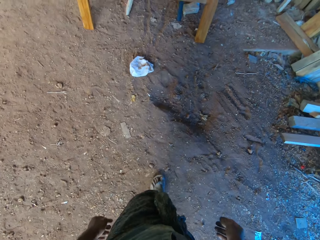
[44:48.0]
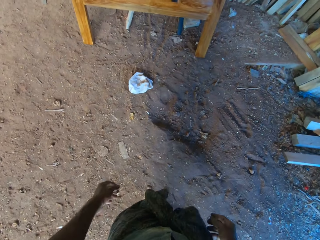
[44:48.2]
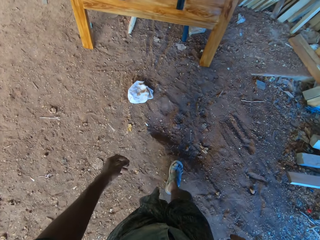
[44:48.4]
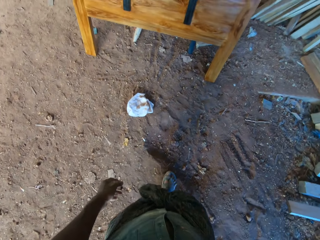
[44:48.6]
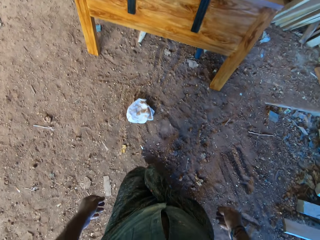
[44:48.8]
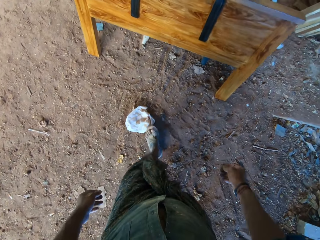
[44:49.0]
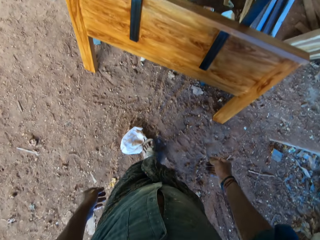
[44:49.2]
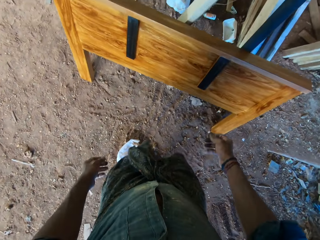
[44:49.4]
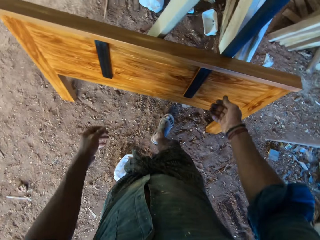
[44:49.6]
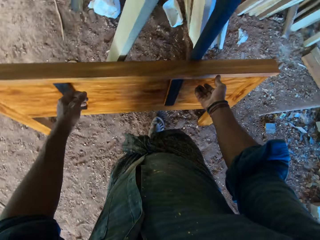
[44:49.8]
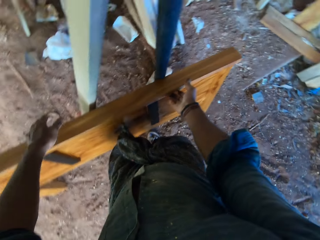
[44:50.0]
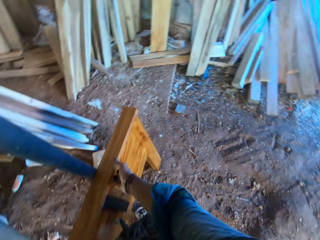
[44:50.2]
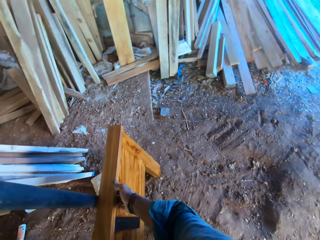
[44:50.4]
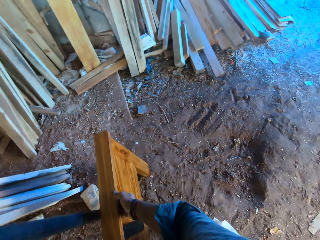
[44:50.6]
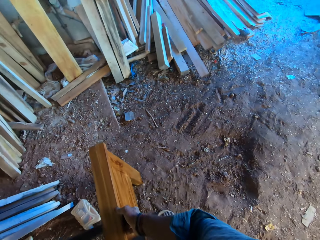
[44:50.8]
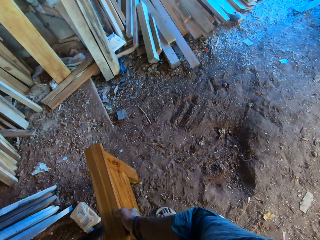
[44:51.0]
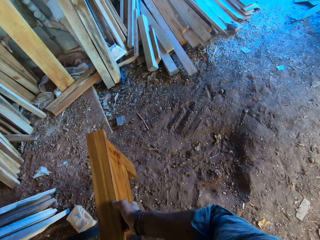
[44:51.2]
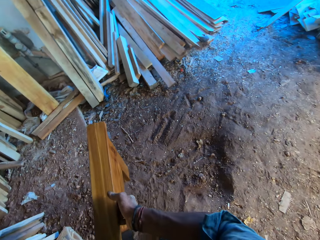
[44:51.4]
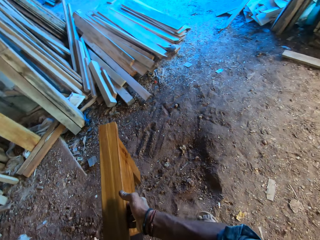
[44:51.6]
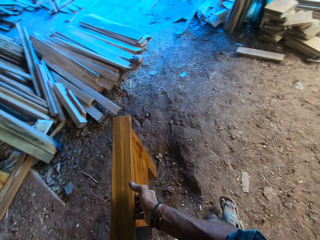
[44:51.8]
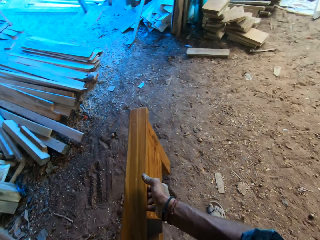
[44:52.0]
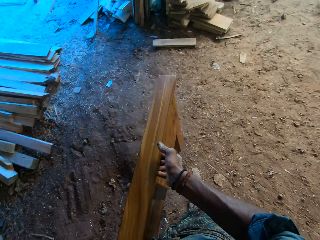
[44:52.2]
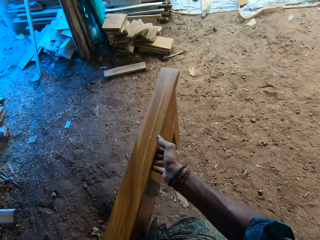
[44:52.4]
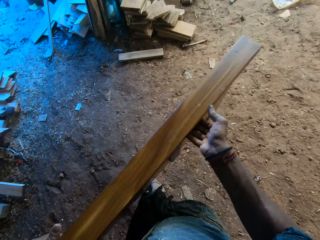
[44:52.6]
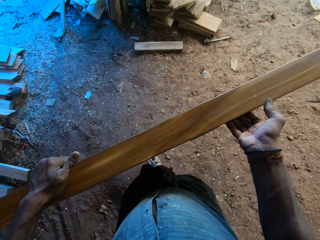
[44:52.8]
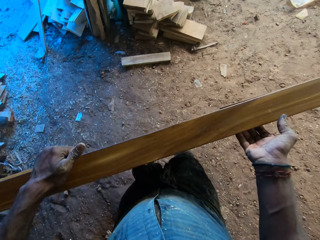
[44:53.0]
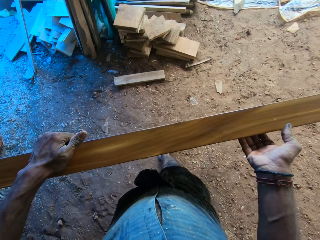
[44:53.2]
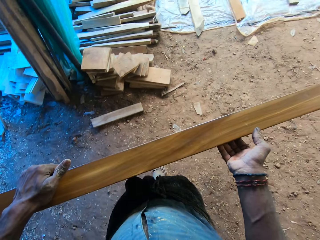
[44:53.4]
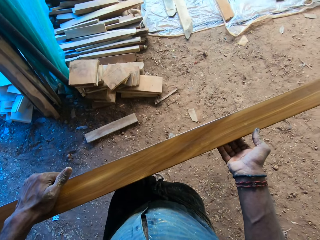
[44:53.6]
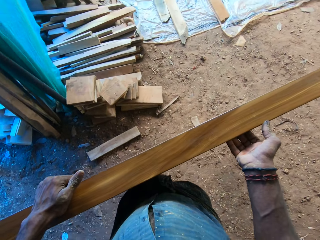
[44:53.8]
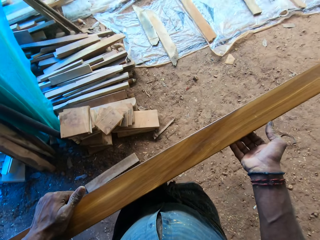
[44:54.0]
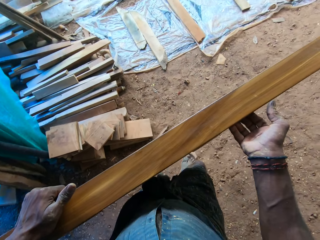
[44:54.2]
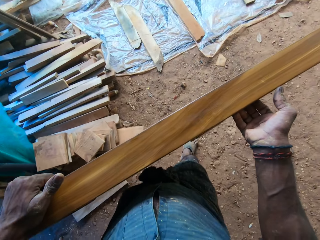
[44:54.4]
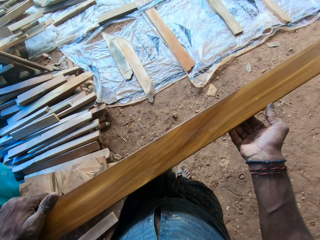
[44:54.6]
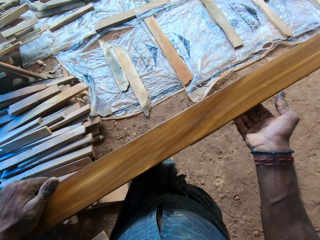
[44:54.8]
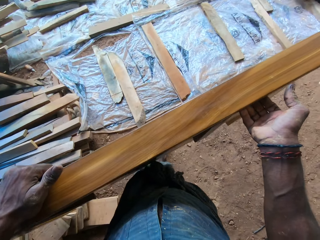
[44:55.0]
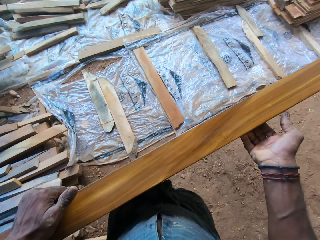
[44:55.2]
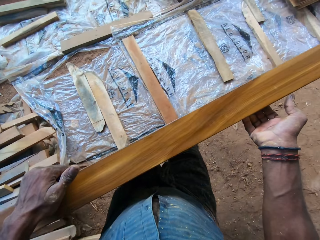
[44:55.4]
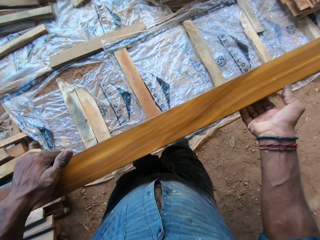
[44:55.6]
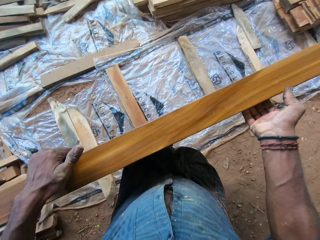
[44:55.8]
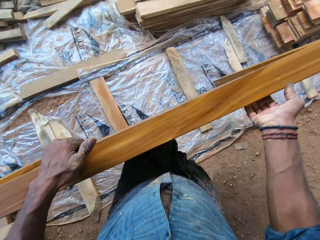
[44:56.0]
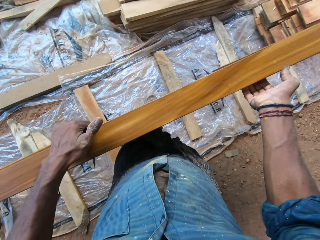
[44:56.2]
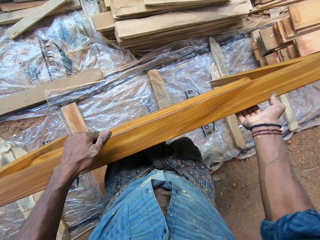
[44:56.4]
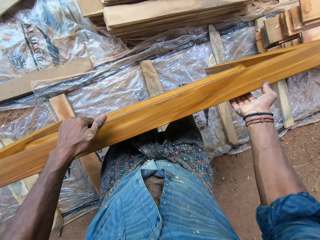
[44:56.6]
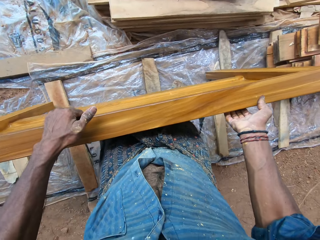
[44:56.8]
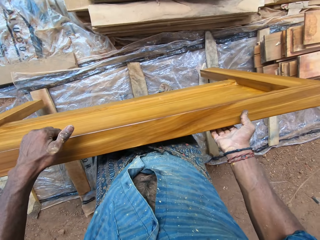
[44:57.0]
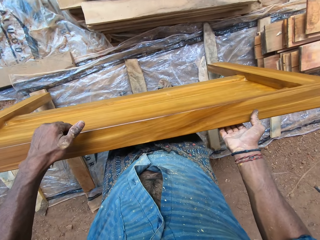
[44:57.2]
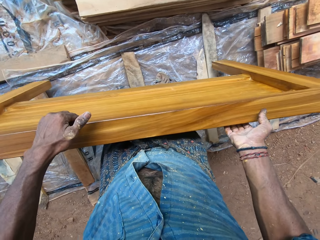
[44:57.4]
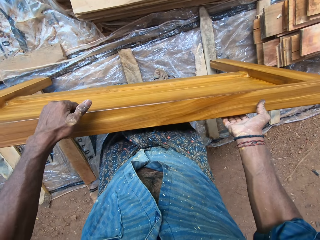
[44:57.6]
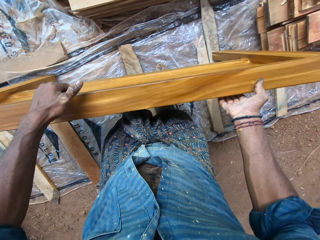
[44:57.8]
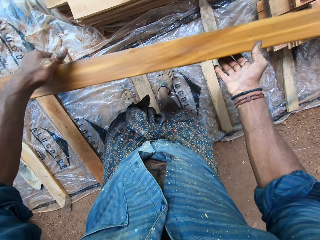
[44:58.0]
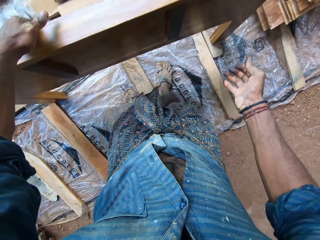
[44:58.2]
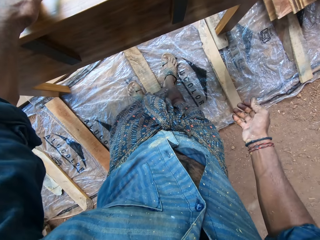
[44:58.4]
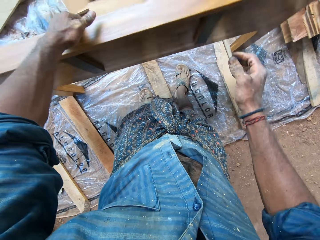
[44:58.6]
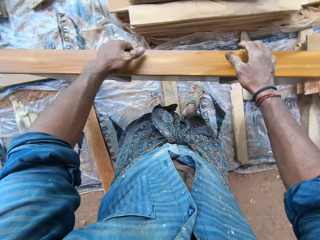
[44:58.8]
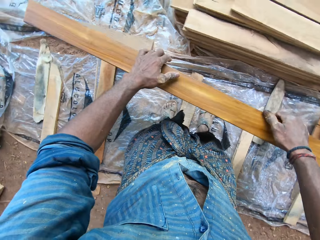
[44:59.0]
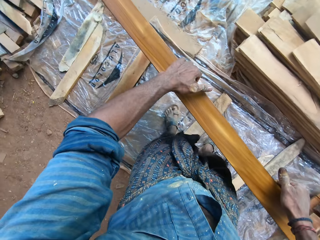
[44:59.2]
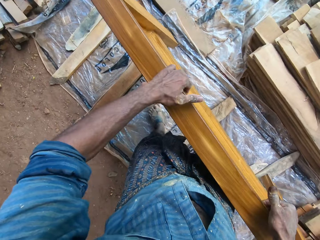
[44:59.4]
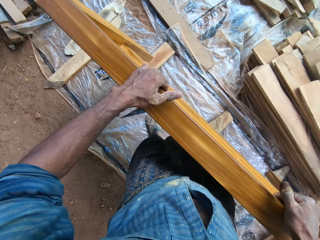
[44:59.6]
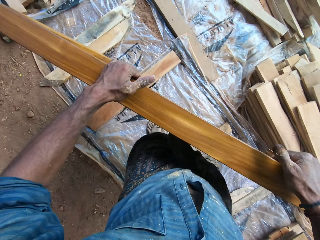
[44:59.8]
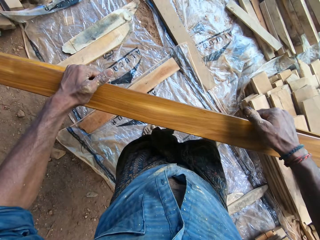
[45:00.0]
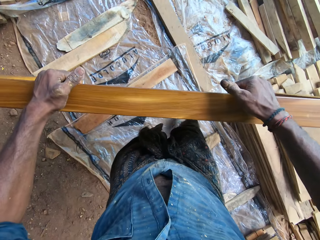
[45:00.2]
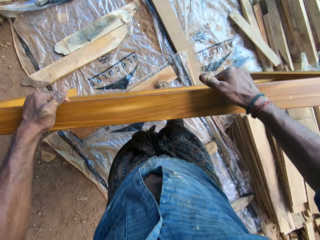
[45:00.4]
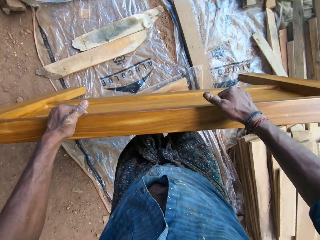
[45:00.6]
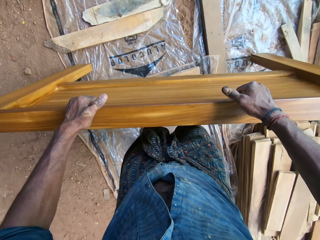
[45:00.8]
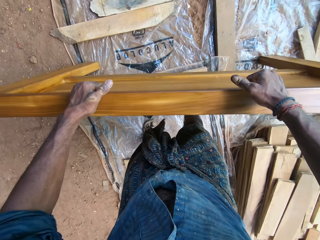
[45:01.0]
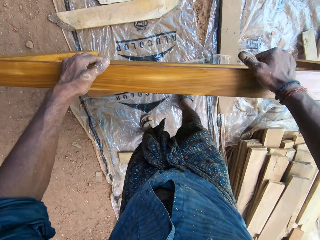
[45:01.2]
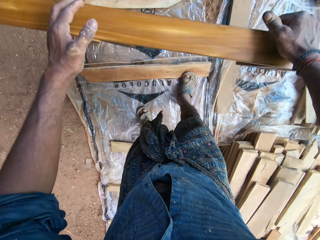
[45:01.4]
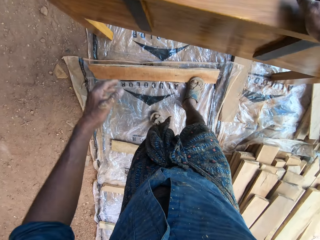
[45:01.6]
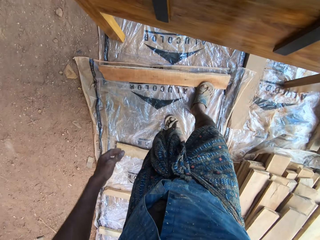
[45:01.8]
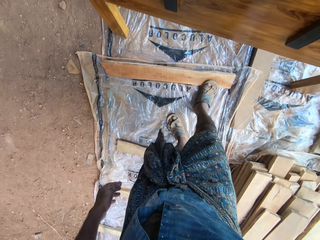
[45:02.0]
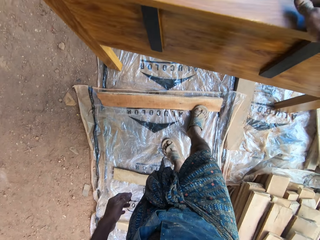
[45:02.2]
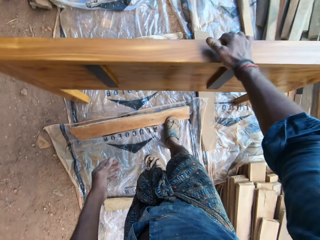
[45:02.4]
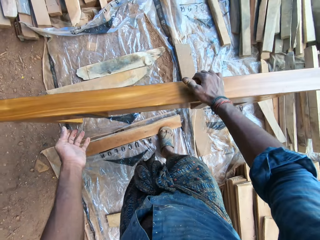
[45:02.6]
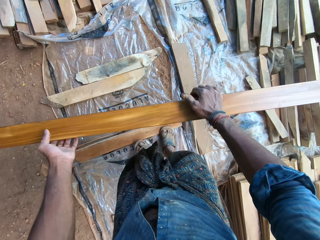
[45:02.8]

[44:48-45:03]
The camera wearer carries the bed frame side panel or wood from the ground with his hands. He places the bed frame side panel in his hands on planks on a nylon sheet on the ground. He looks at the wood. He lifts the bed frame side panel off the planks on the nylon sheet on the ground. He places the bed frame side panel in his hands on the nylon sheet on the ground. He removes his left hand from the bed frame side panel in his hands.

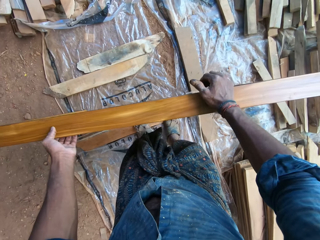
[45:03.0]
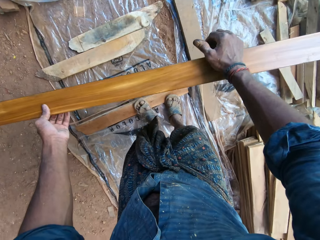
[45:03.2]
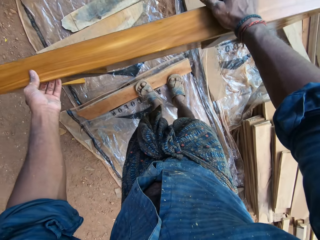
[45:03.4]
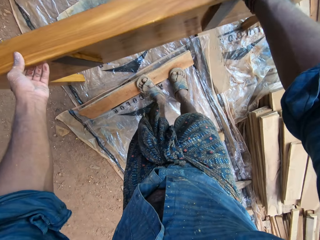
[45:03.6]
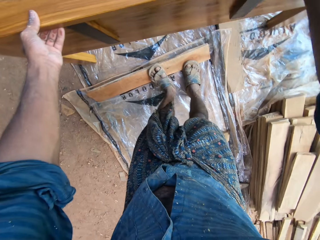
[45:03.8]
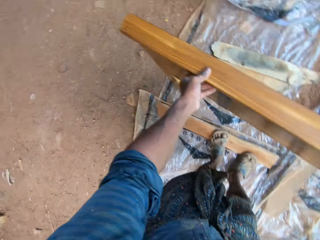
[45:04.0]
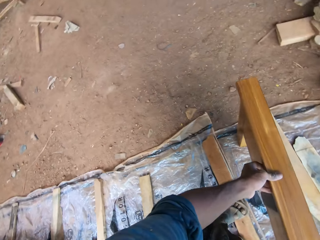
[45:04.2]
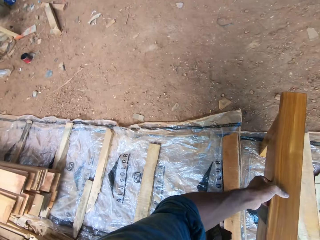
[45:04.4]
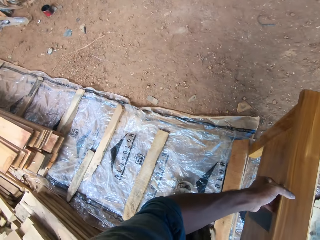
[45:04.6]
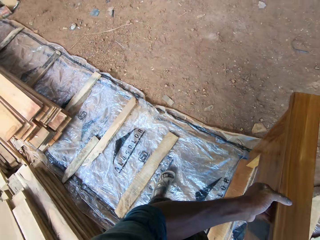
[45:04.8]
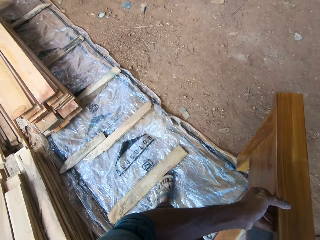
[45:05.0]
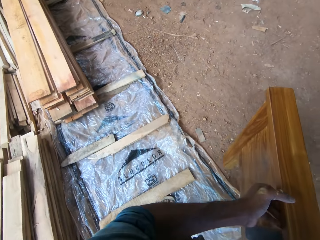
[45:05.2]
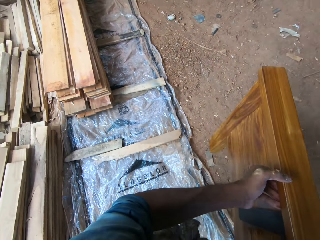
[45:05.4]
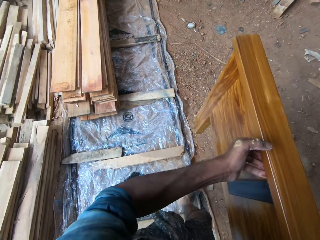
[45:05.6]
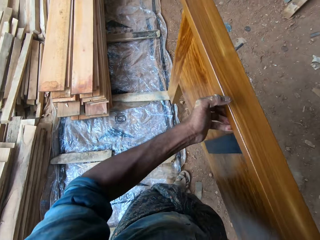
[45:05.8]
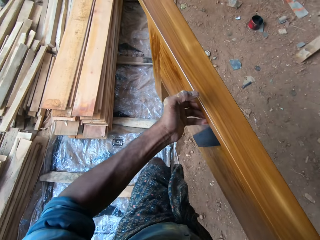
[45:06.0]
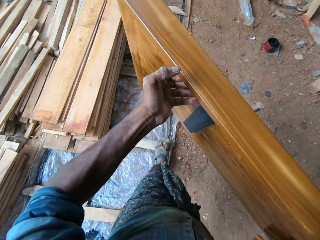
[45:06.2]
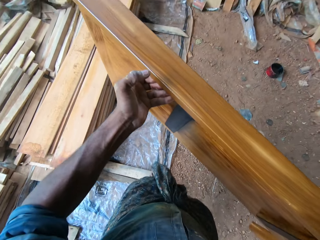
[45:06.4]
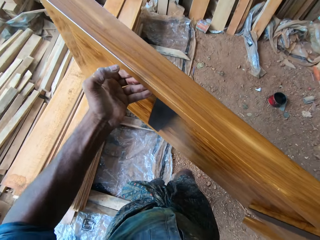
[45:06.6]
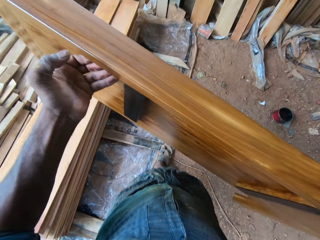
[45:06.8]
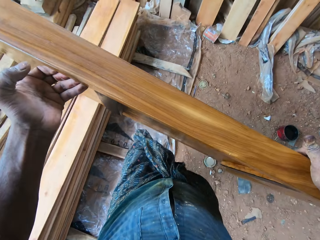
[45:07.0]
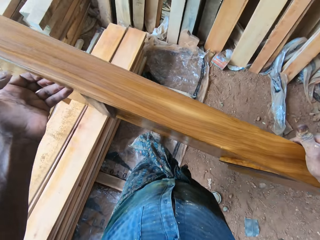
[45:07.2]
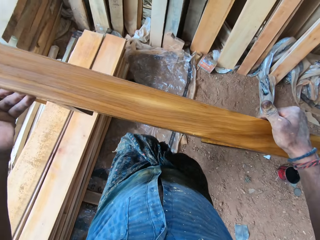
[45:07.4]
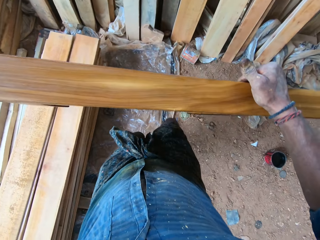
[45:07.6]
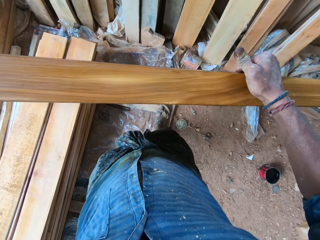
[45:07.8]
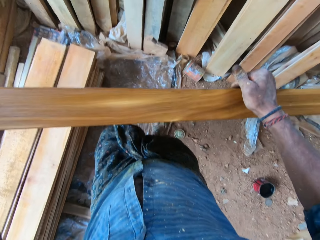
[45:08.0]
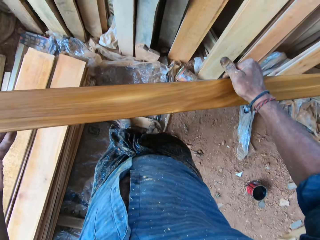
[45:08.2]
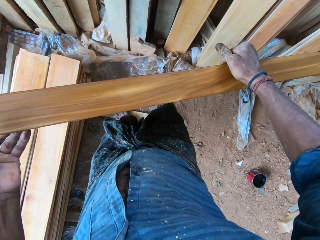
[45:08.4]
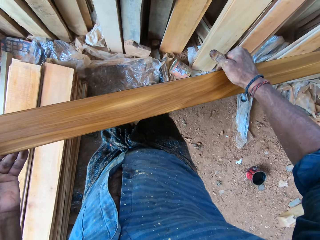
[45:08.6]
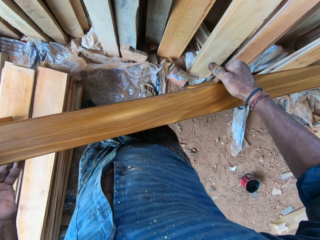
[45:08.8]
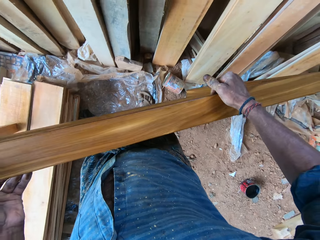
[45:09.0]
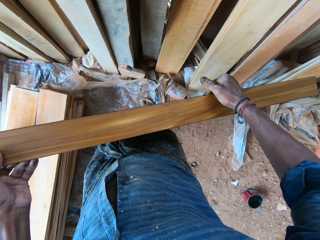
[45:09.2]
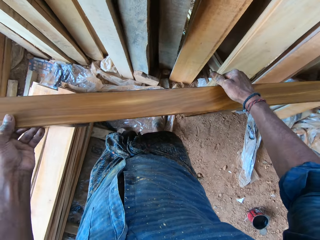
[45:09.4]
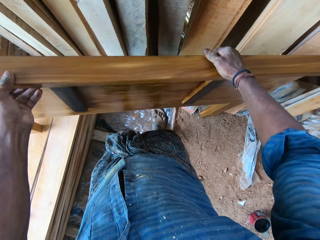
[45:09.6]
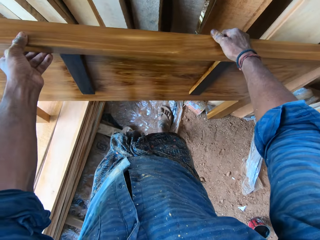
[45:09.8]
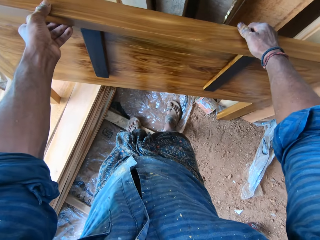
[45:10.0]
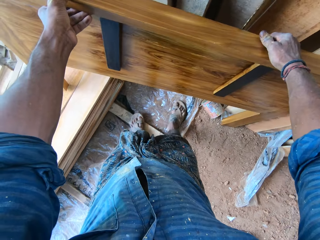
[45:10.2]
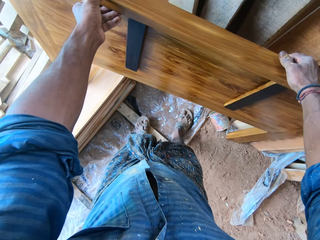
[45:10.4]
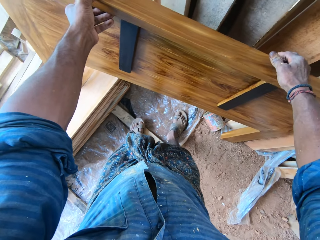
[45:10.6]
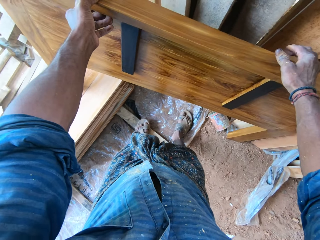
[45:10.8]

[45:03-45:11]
The camera wearer holds the bed frame side panel with both hands. He lifts the bed frame side panel off the nylon sheet on the ground. He places the bed frame side panel in his hands on a pile of planks on the ground, against other woods on the wall.
